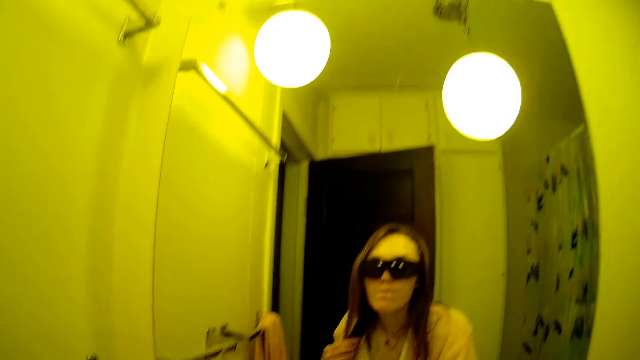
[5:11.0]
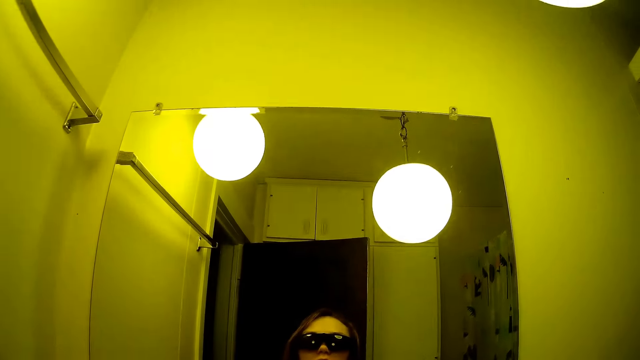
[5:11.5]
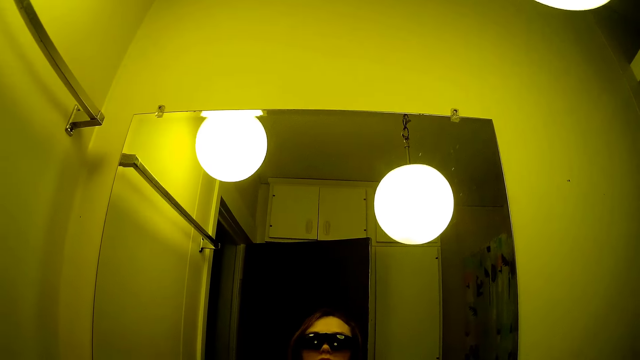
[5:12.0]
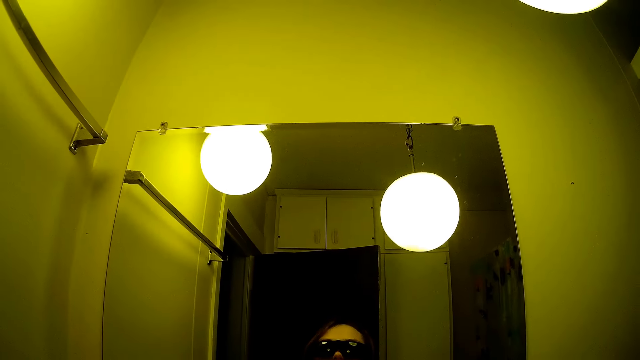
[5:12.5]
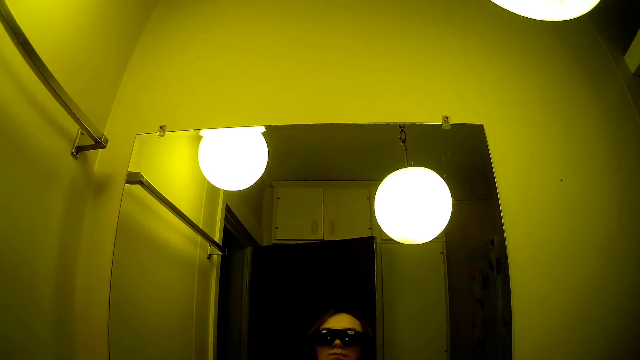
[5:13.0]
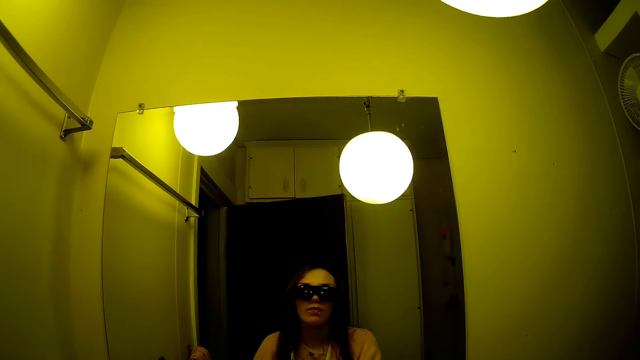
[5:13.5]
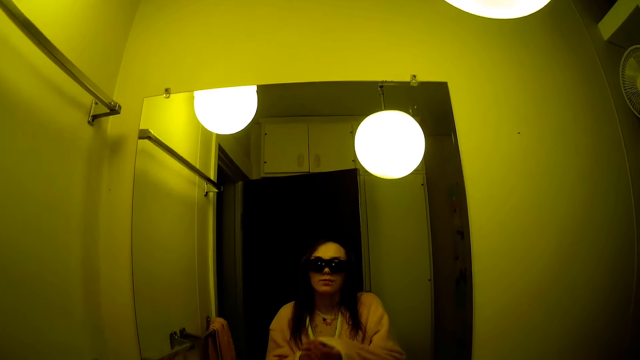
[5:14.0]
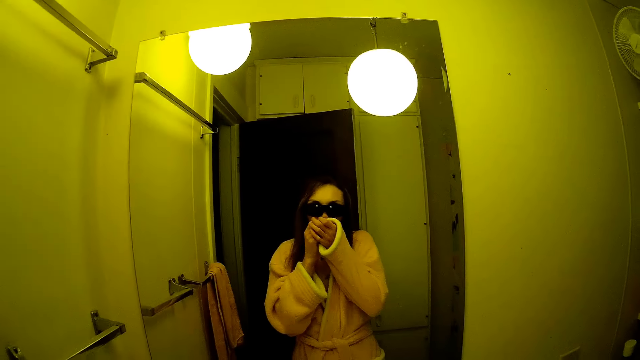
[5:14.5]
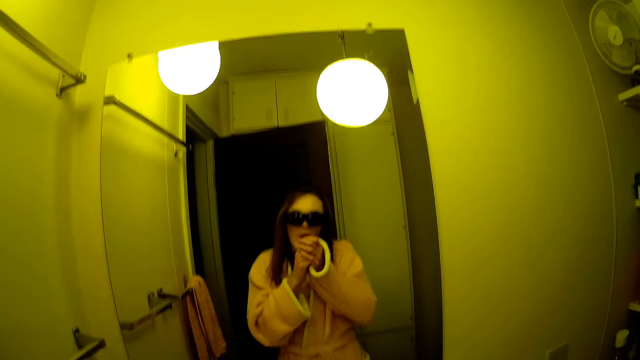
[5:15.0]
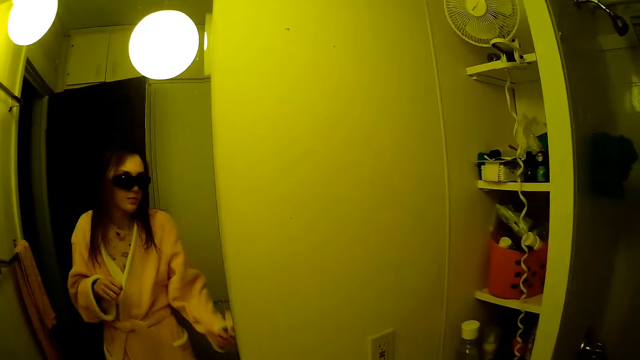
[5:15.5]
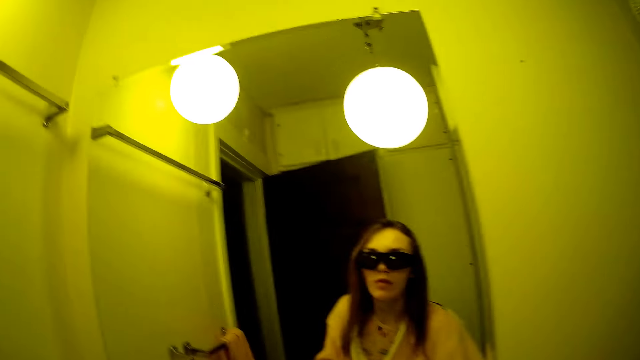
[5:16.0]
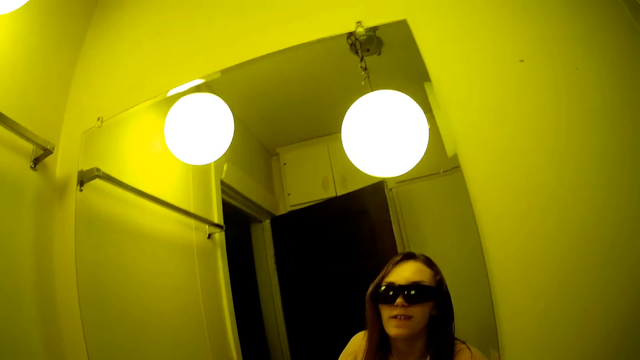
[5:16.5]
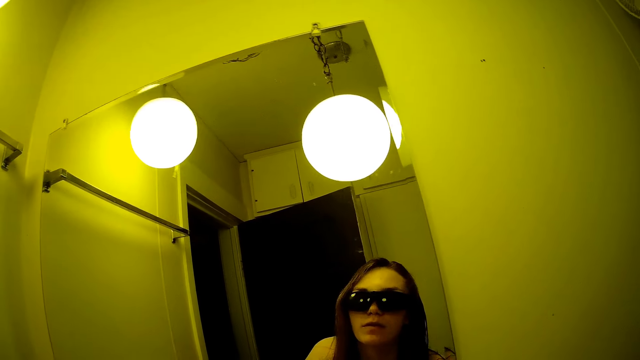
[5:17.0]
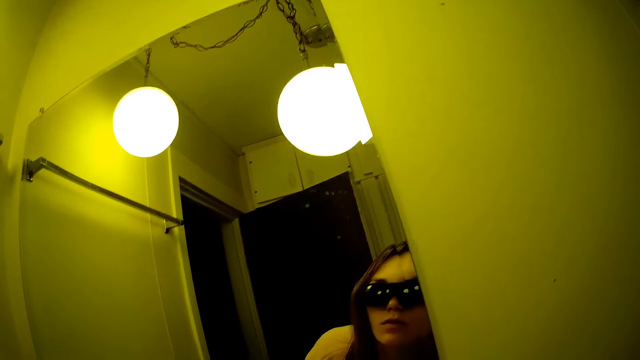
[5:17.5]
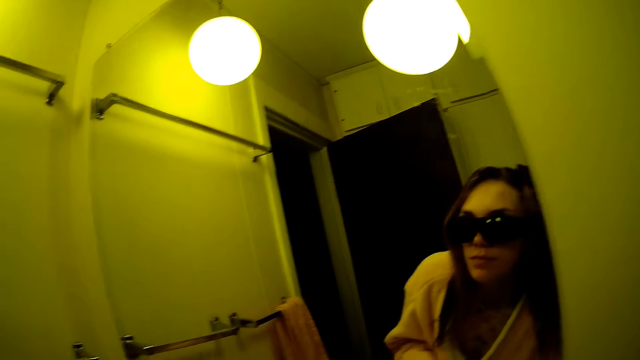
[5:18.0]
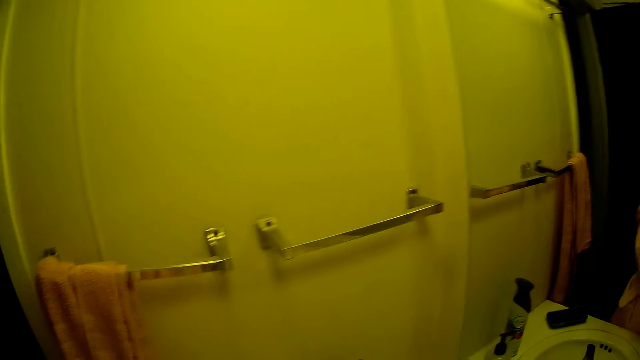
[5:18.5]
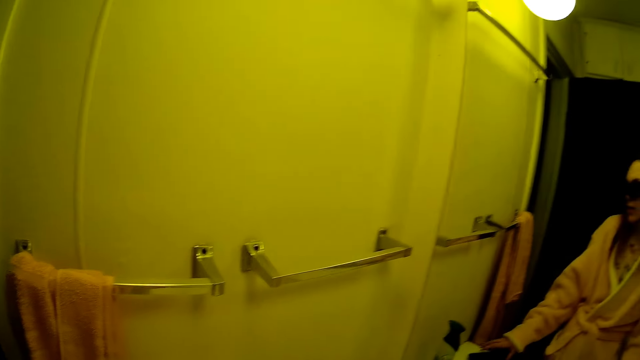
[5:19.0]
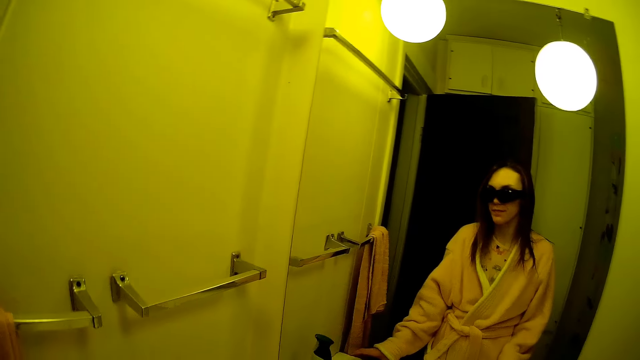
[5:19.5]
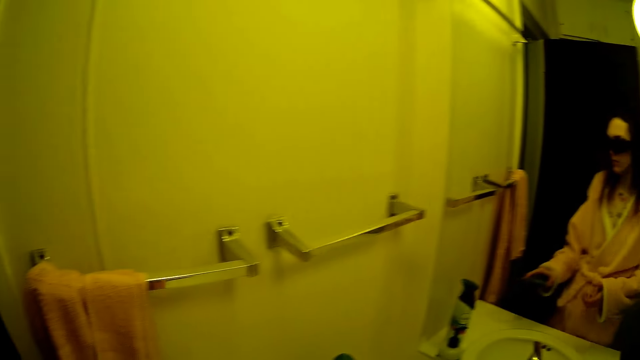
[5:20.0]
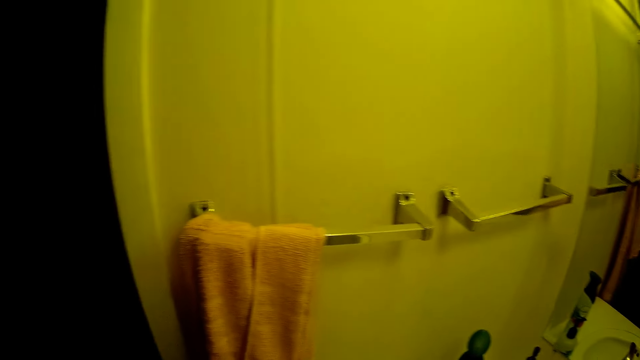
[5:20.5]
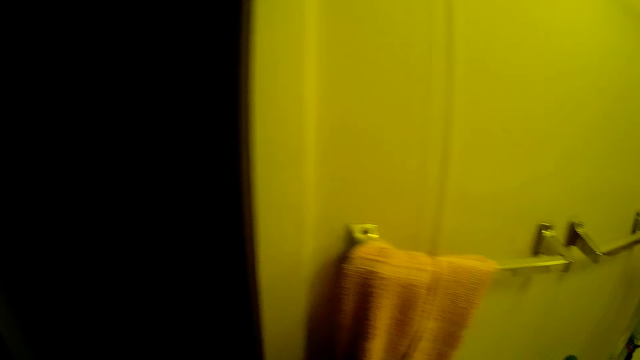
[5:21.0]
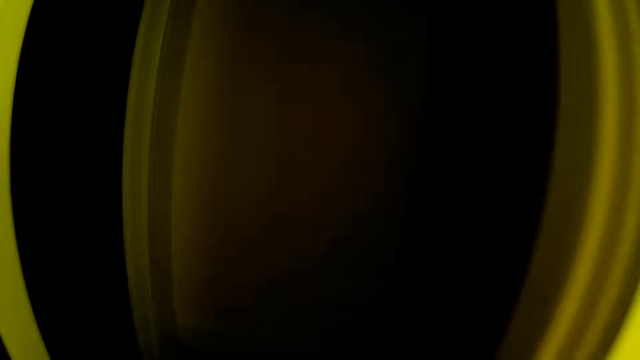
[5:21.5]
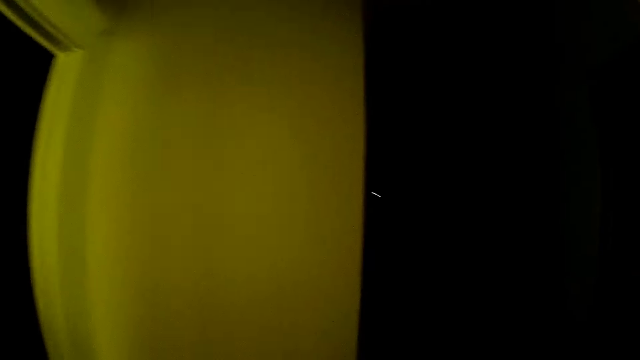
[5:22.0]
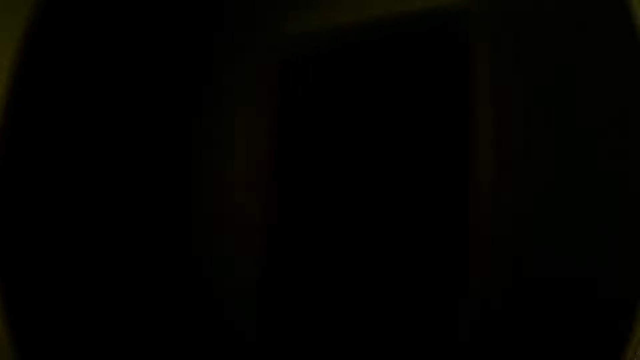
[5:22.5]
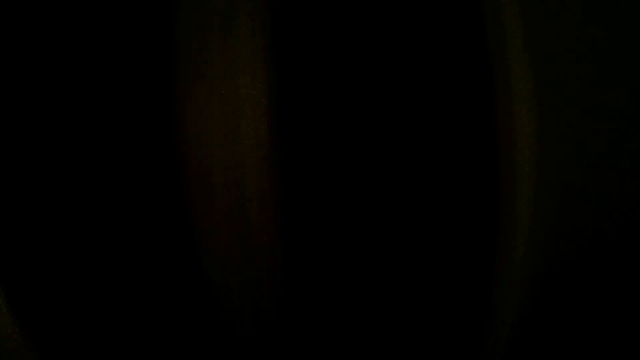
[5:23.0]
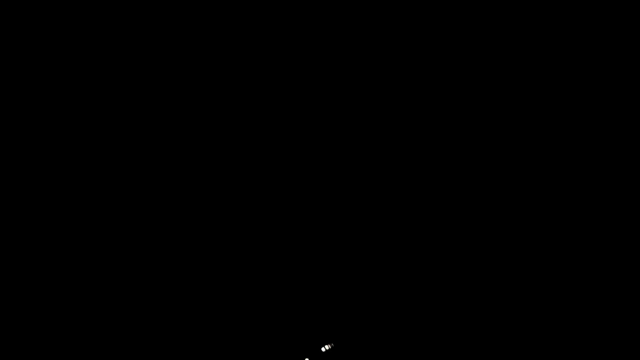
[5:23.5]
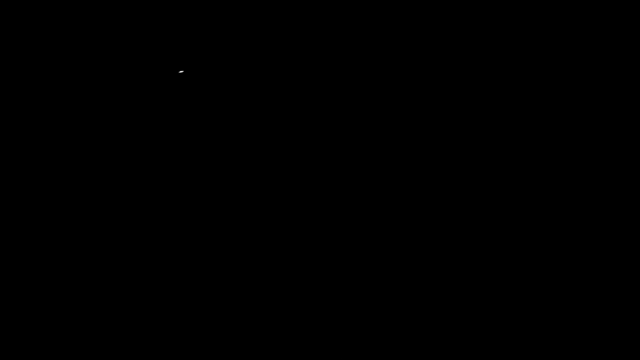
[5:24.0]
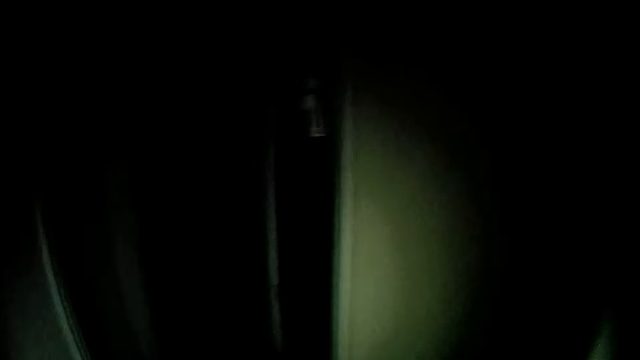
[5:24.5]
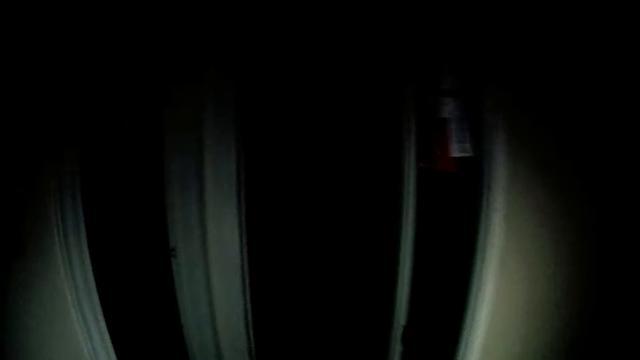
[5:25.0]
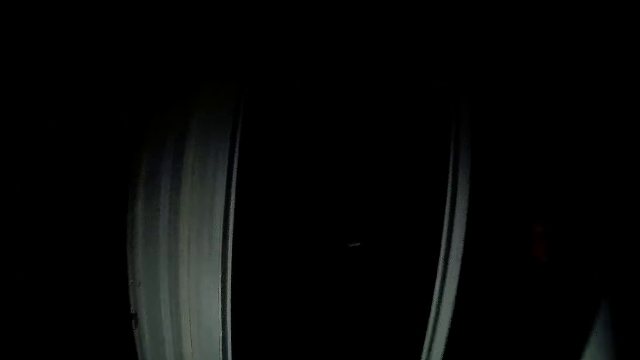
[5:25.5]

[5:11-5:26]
The camera wearer looks at a mirror in the bathroom. She picks up a phone on a washing hand basin in the bathroom with her right hand. She moves around. She walks out of the bathroom to a passage.

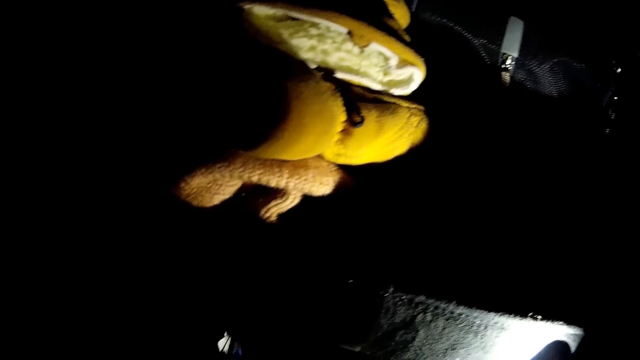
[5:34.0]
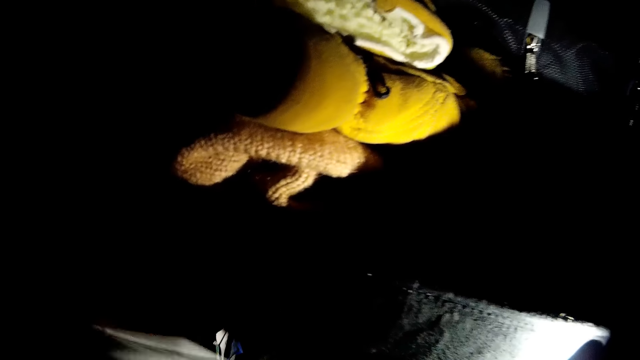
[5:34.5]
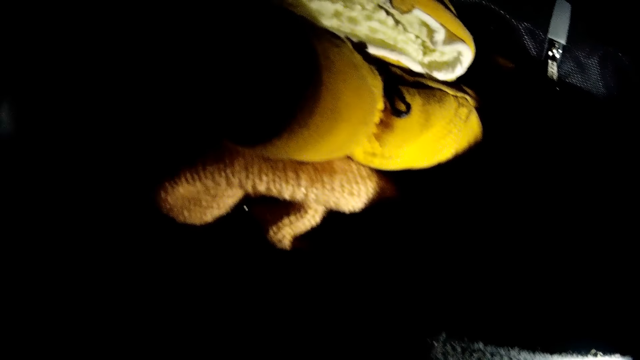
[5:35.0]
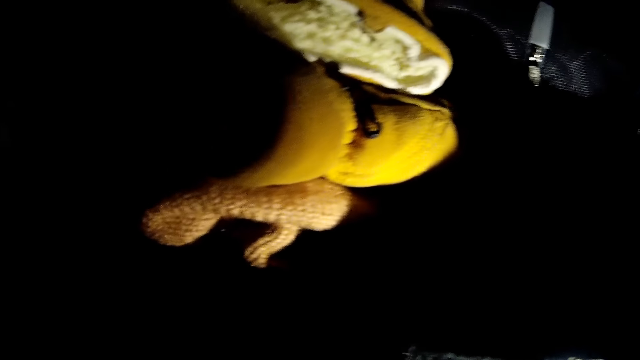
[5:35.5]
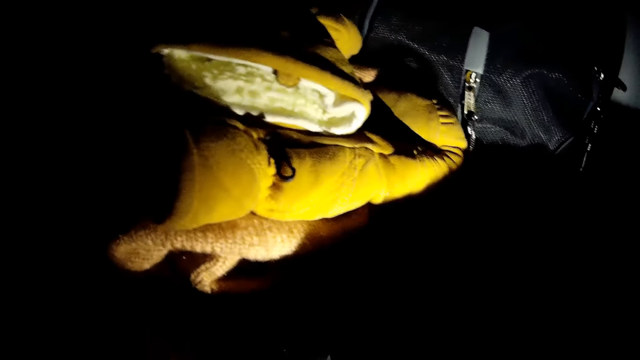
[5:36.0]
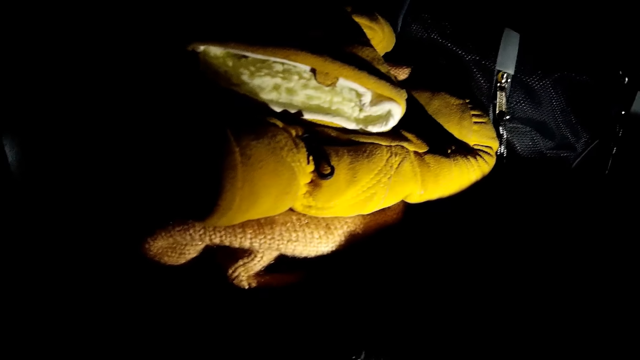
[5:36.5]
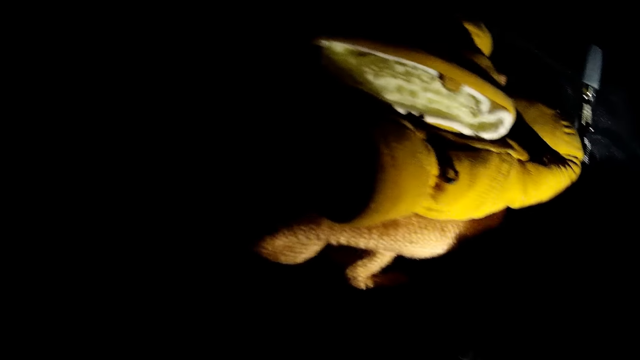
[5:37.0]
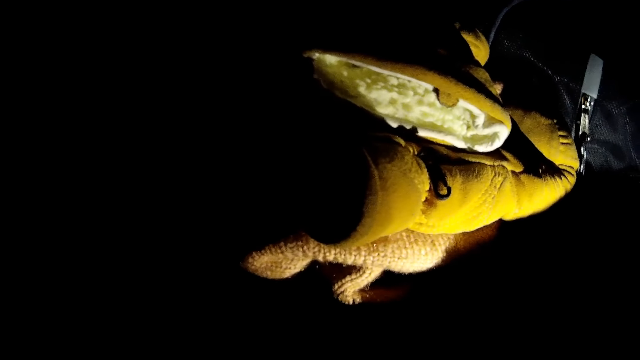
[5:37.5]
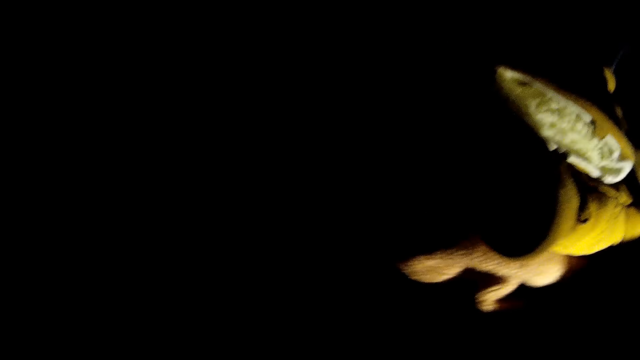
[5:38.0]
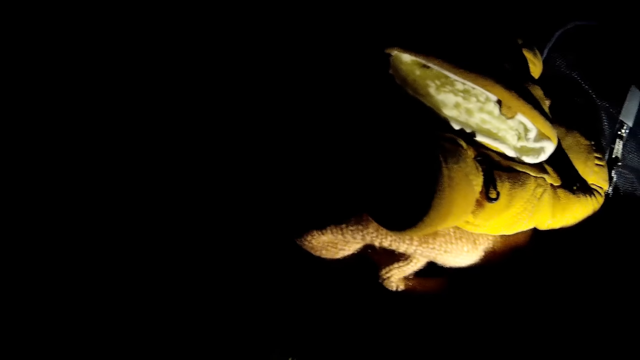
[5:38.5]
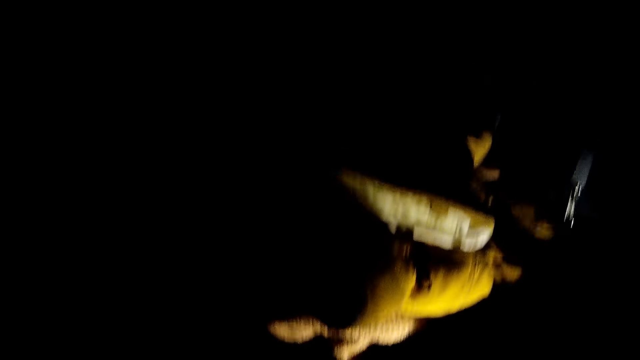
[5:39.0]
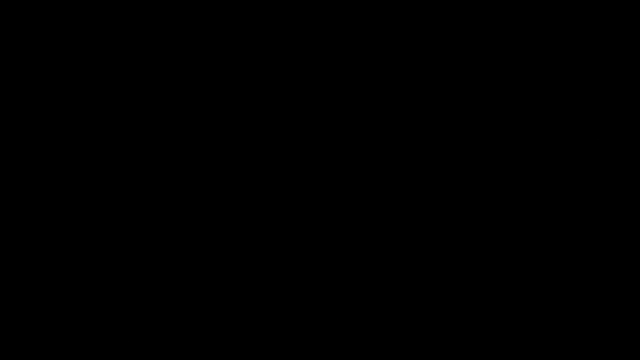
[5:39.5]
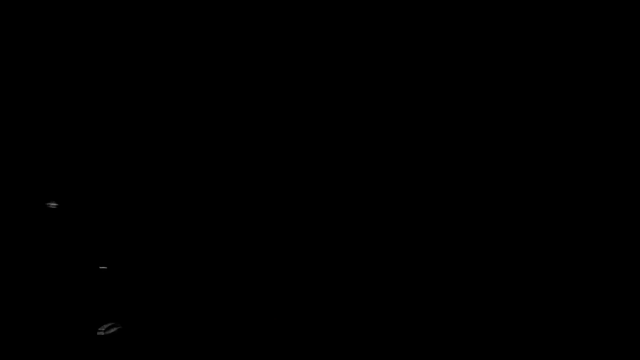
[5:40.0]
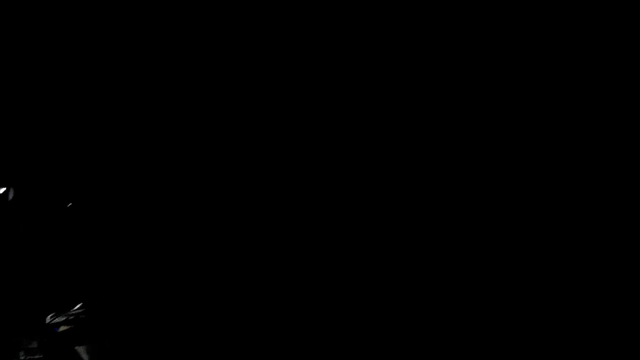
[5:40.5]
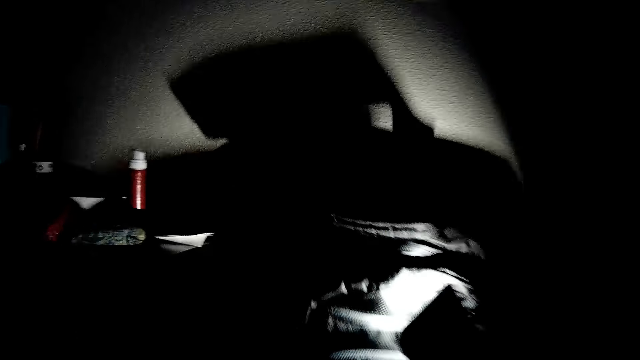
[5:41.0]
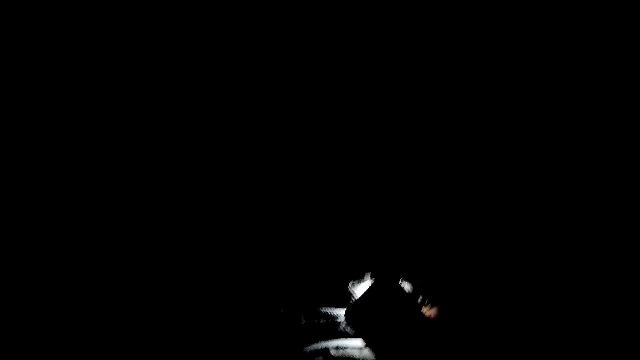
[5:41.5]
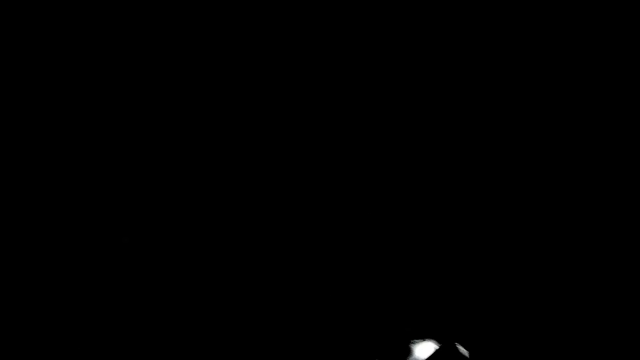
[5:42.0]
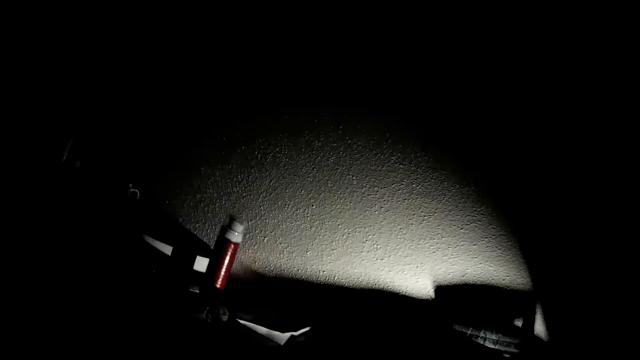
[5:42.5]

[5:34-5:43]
The camera wearer moves a hand. They look around. They move around.
